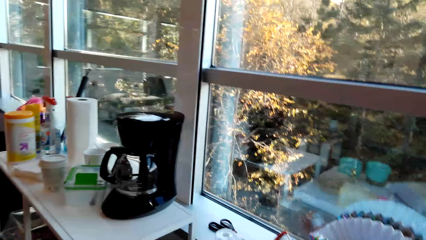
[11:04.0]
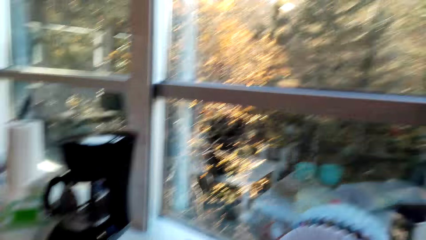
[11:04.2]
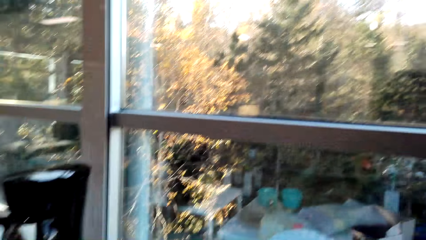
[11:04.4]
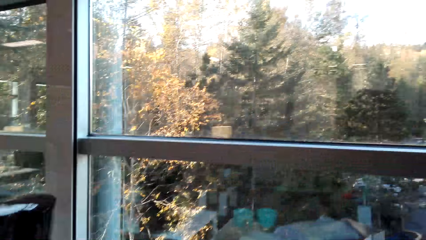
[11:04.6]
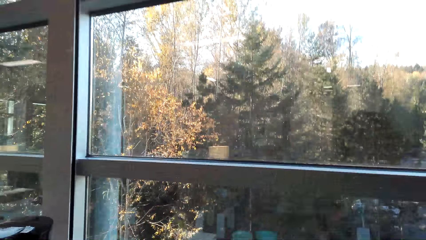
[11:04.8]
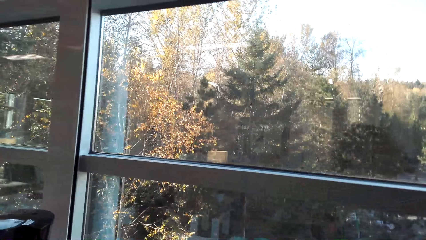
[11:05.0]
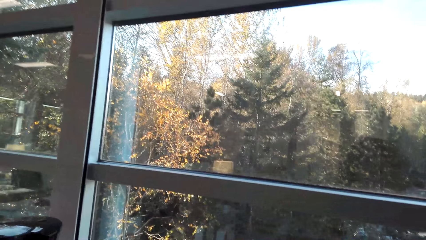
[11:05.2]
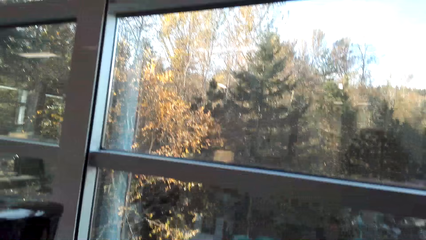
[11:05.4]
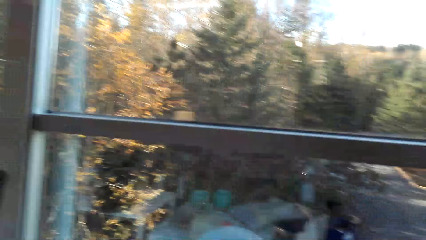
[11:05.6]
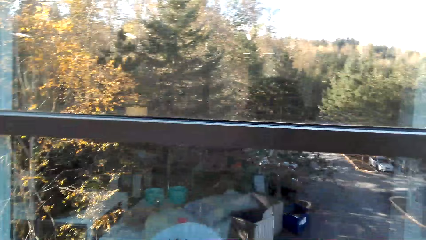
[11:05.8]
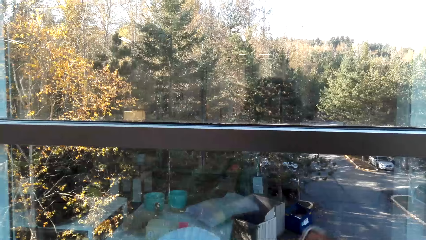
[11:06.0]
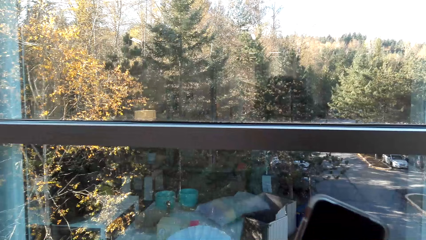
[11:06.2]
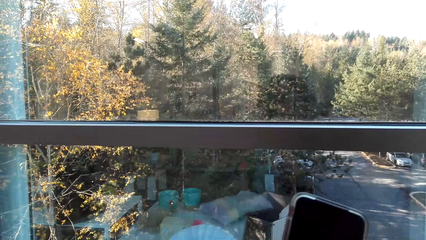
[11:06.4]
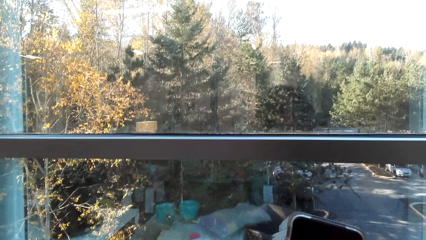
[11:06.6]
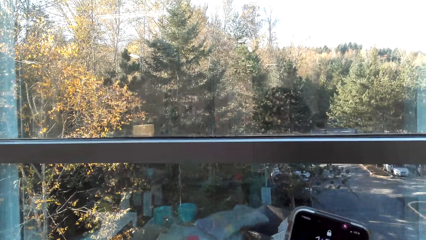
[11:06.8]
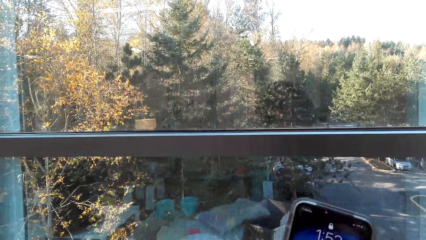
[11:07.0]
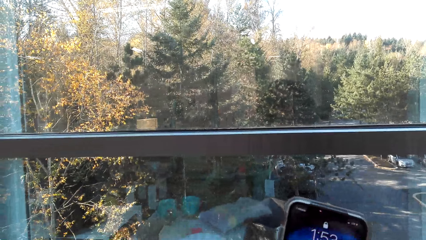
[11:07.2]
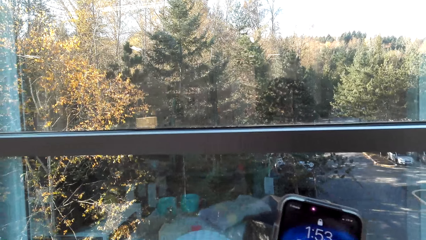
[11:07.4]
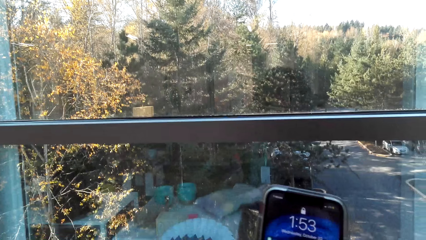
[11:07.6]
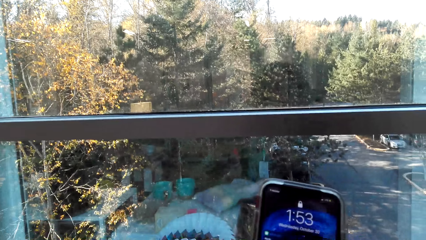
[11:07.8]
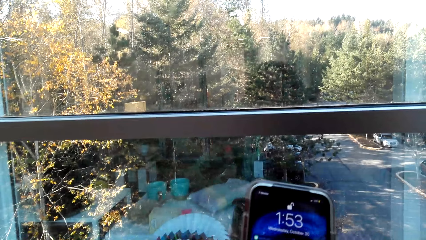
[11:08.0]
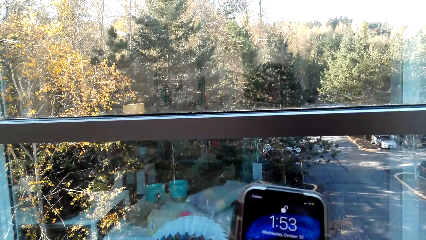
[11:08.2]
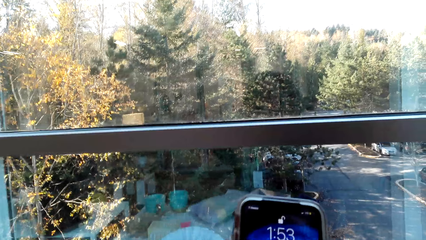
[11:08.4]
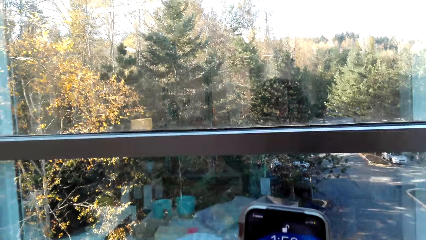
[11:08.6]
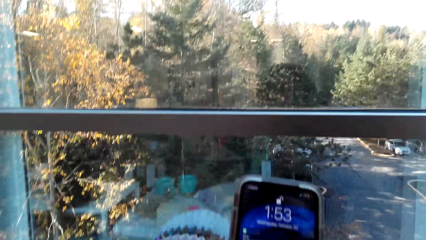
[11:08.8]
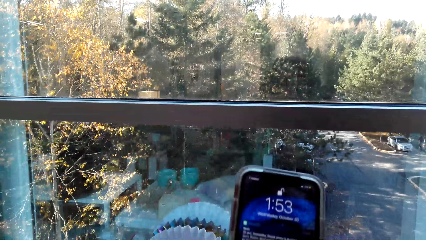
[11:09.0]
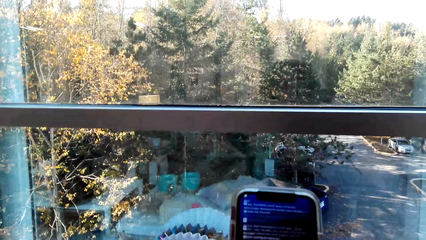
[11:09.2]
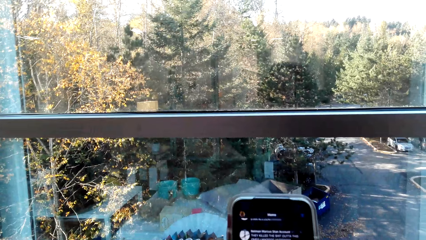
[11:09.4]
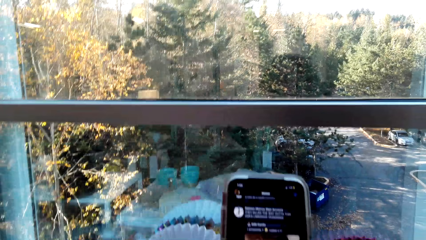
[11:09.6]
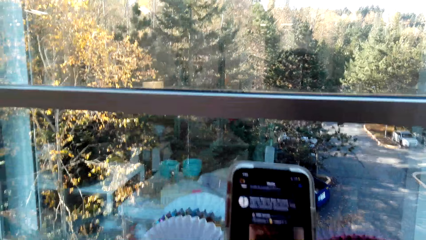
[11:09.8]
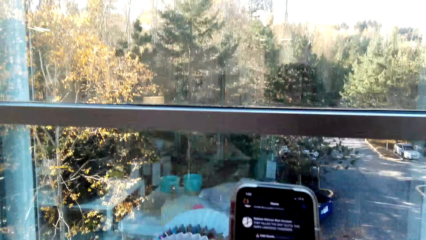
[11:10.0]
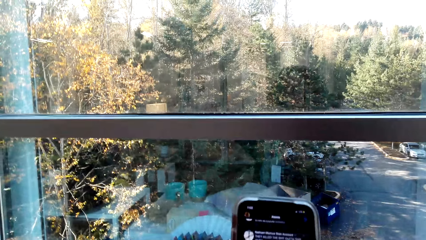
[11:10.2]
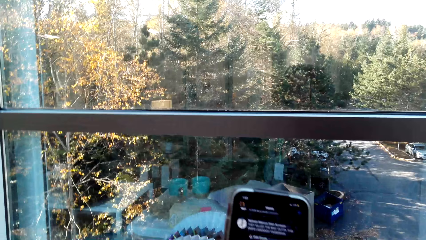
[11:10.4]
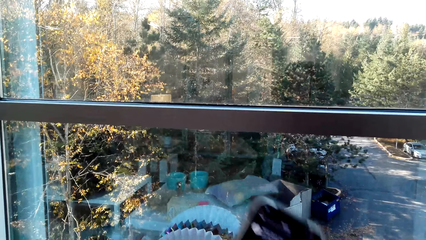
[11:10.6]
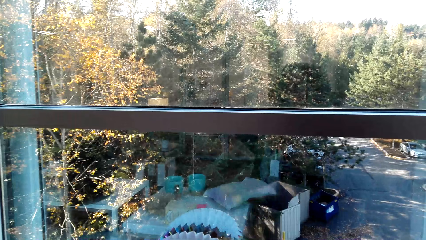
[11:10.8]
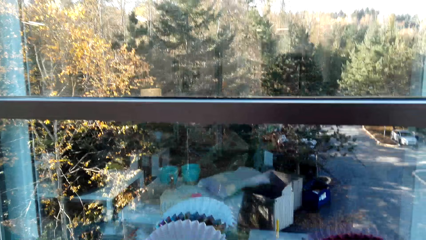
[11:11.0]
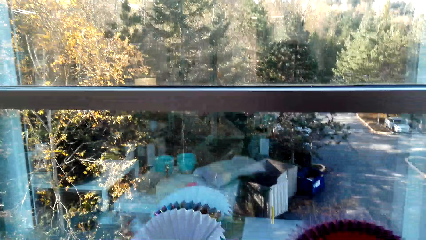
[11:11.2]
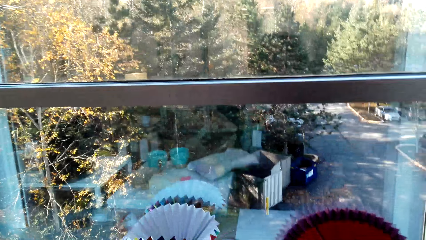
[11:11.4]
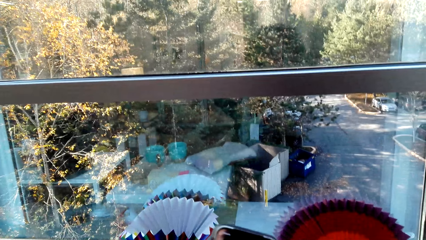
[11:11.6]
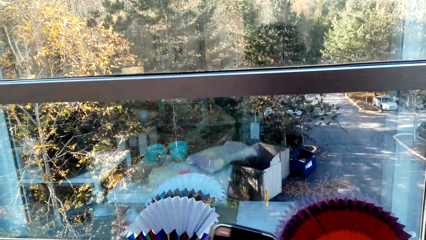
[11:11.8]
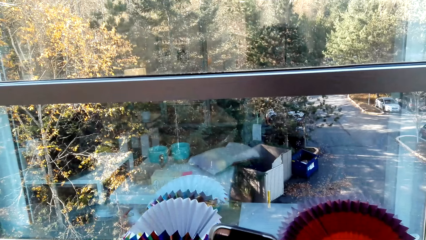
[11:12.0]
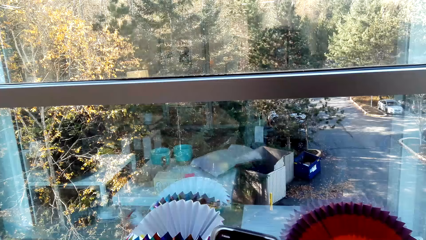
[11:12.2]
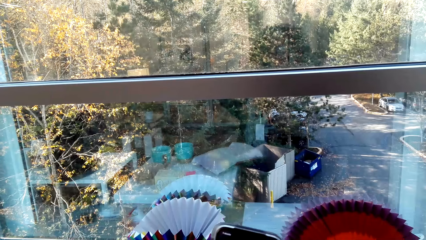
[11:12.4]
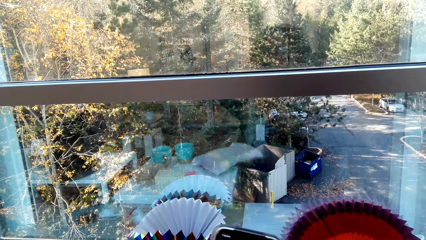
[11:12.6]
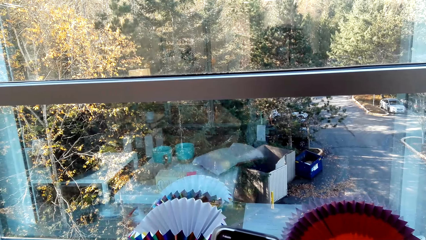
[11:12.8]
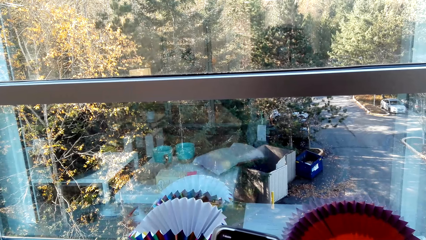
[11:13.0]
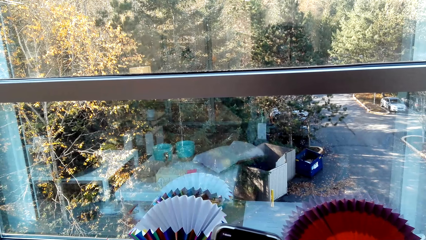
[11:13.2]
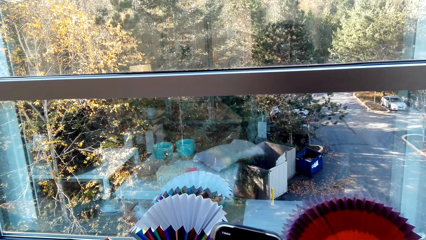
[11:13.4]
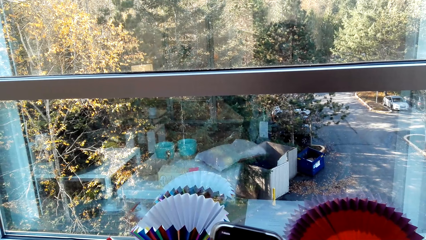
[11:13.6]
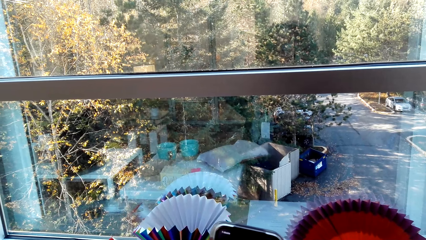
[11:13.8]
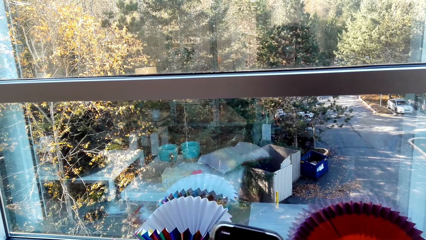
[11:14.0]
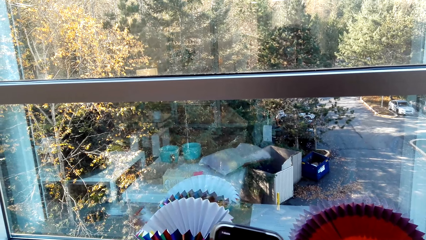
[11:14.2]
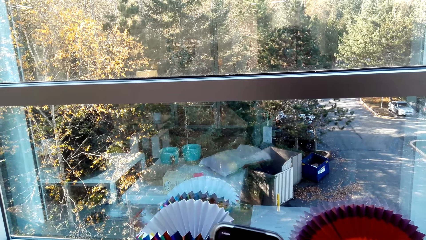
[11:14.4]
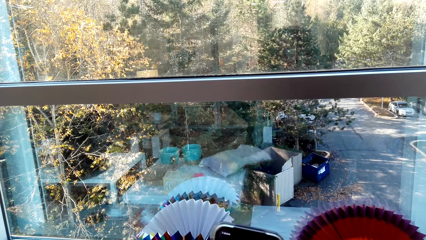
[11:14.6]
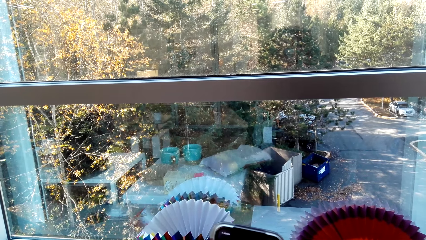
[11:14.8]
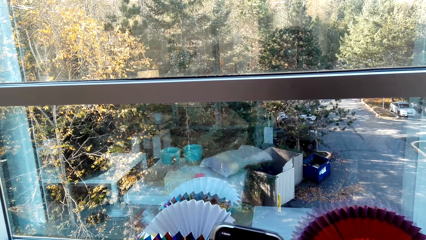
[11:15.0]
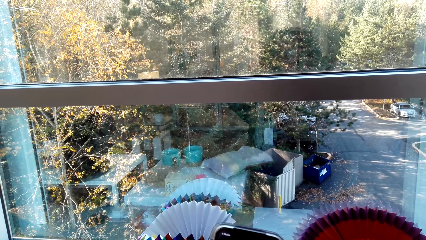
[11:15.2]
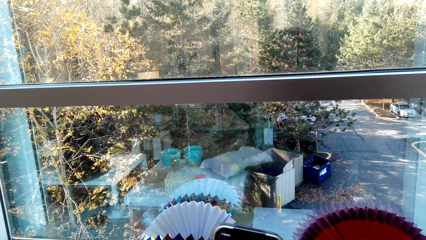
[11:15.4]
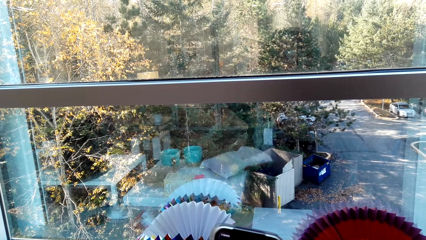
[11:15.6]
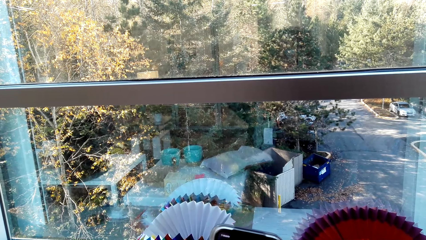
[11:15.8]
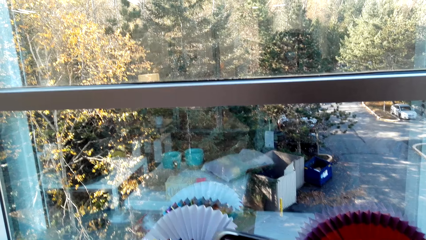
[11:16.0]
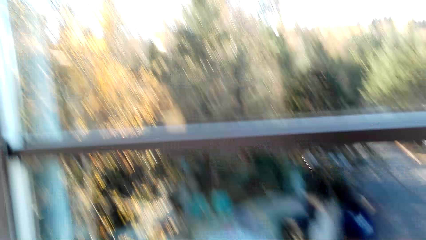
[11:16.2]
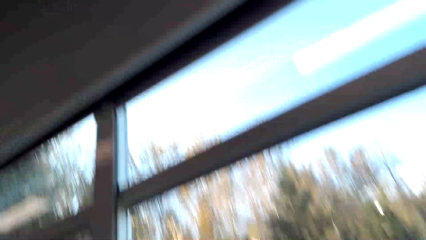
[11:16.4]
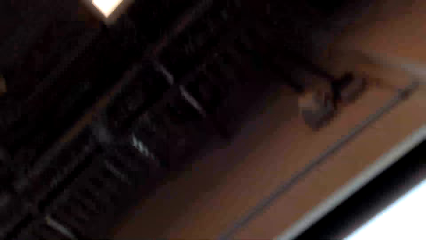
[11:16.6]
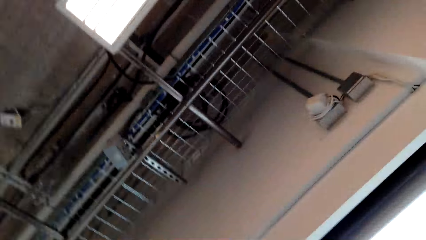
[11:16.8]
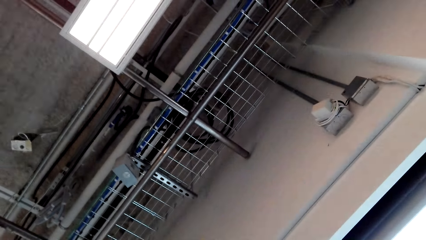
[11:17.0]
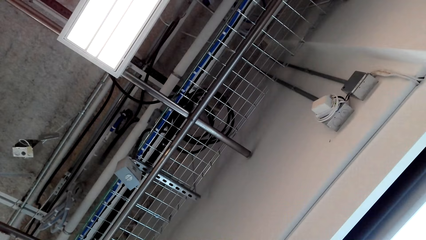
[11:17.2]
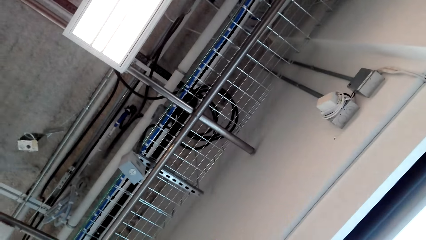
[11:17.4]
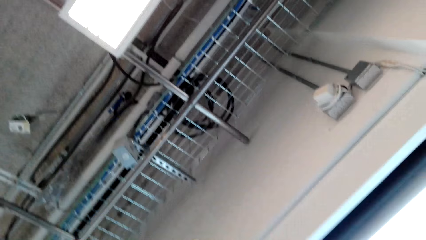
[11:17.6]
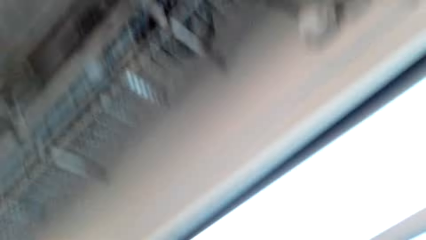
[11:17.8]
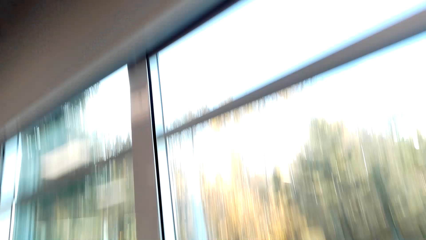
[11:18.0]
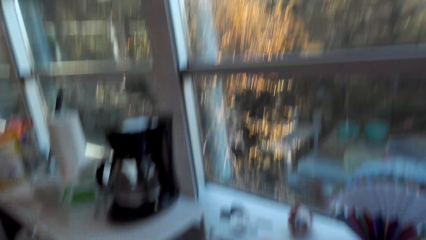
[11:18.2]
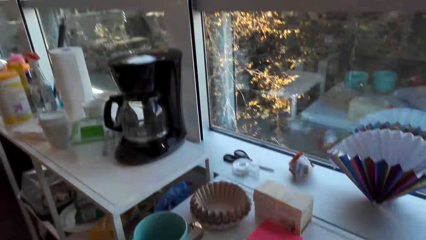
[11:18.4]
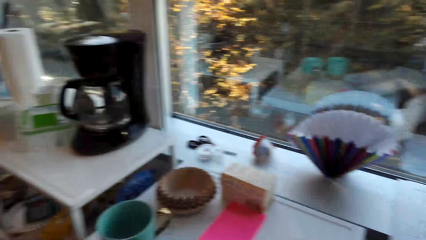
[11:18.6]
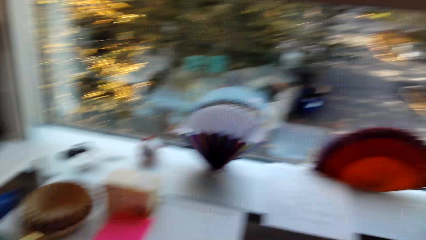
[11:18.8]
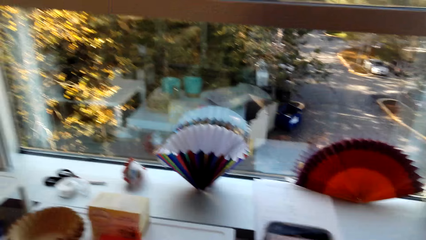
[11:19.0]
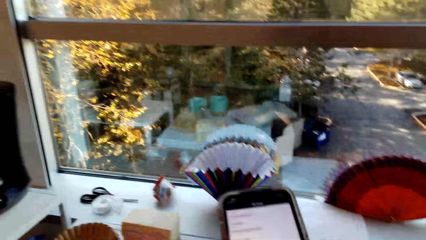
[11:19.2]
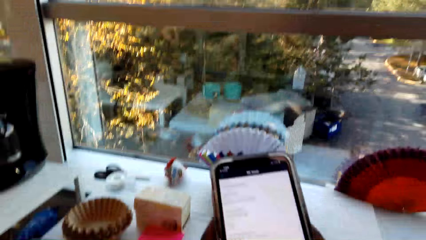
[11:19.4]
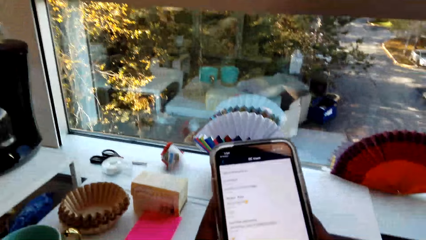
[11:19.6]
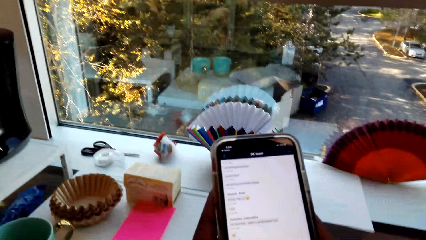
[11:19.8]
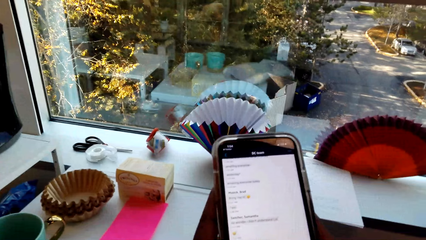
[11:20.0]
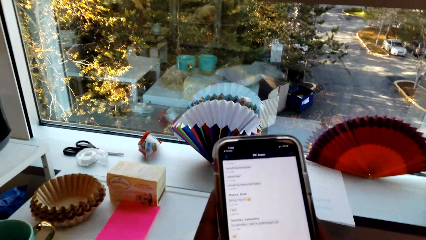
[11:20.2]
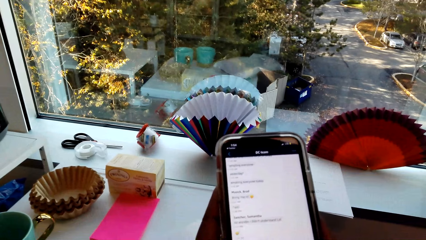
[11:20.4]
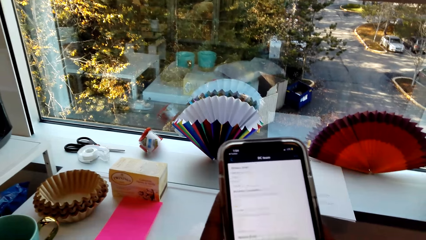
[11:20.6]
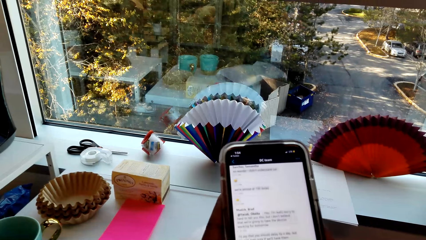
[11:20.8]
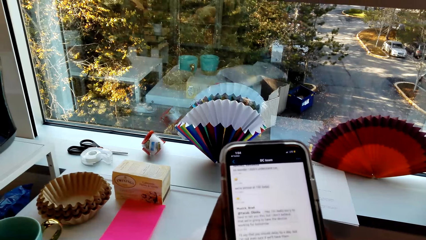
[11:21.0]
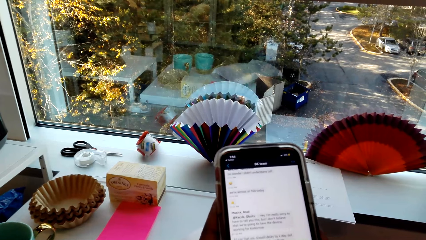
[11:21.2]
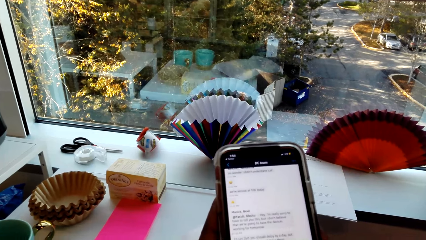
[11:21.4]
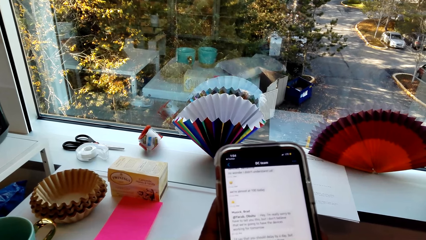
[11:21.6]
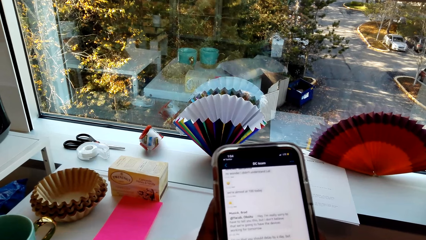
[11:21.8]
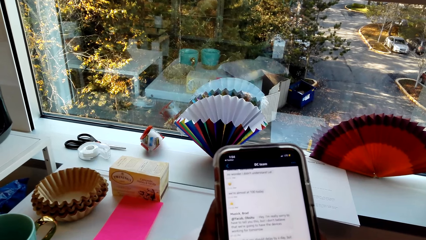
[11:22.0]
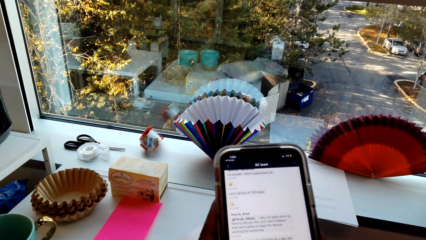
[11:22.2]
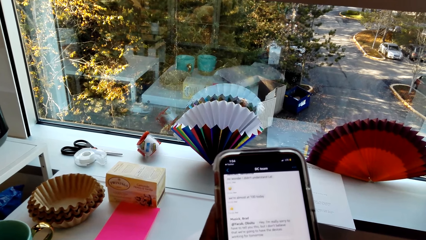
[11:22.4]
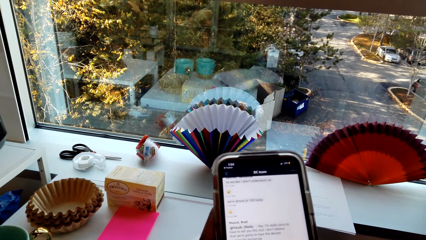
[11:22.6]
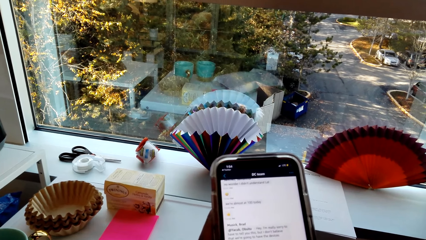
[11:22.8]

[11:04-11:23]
The camera wearer holds the phone. They use the phone. A person talks in the room. The camera wearer dials the phone. They hold the phone. They look around. They use the phone. They hold the phone.
